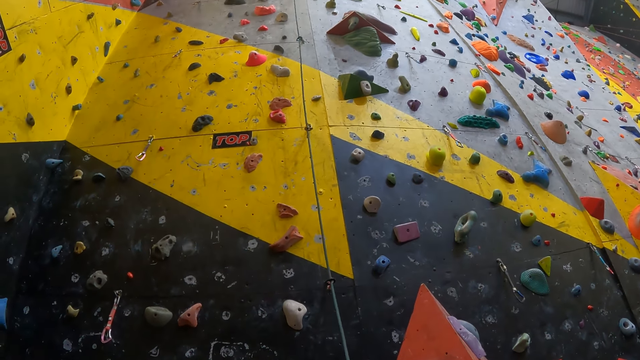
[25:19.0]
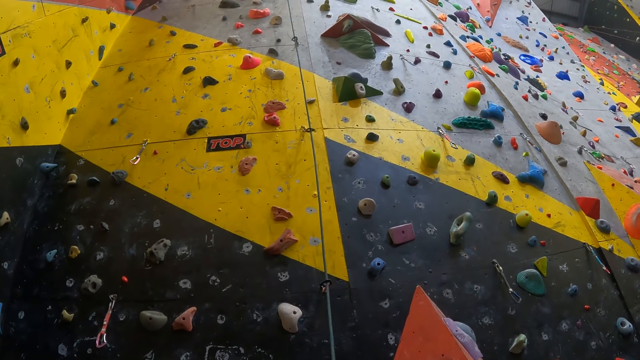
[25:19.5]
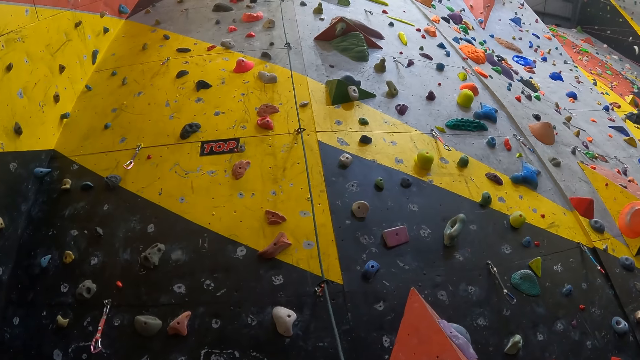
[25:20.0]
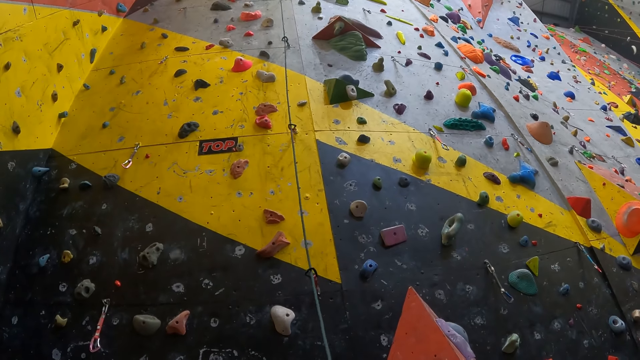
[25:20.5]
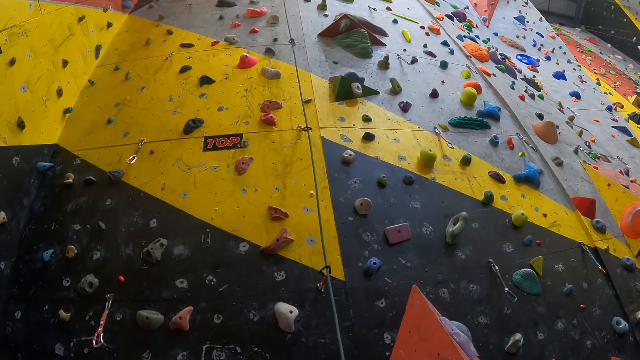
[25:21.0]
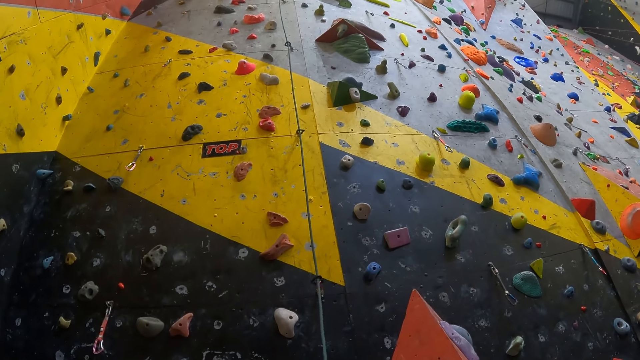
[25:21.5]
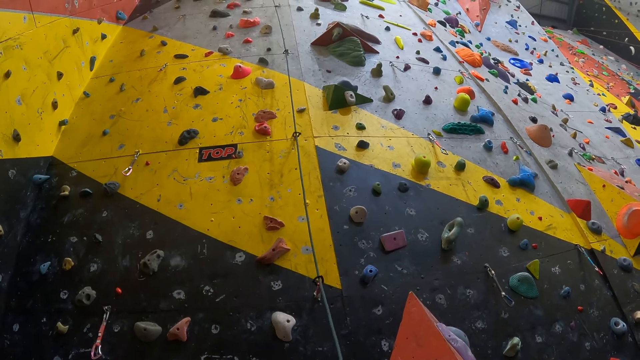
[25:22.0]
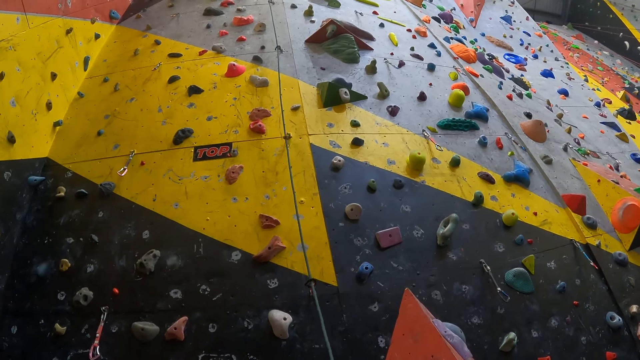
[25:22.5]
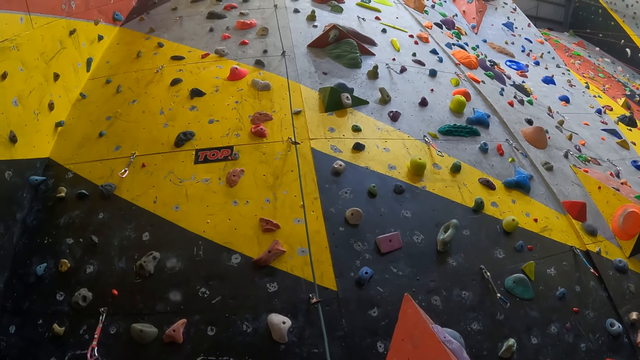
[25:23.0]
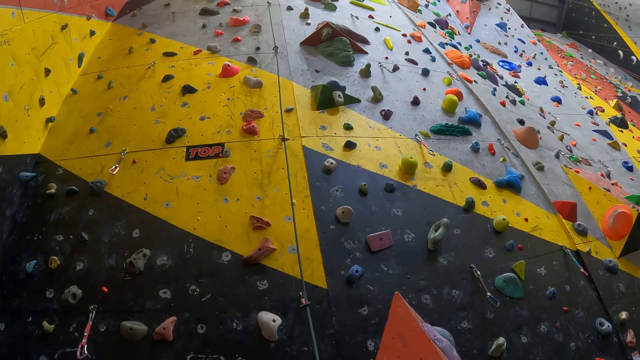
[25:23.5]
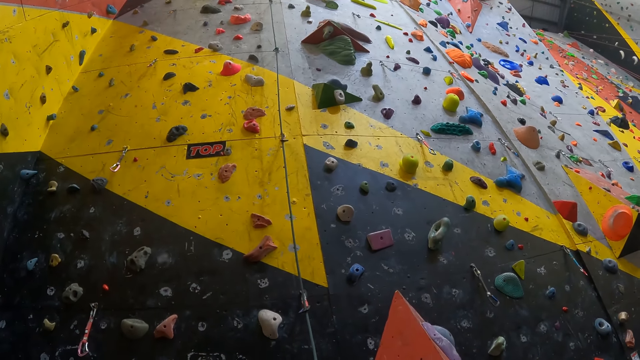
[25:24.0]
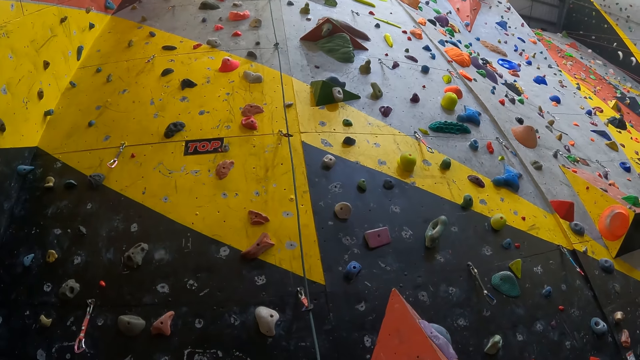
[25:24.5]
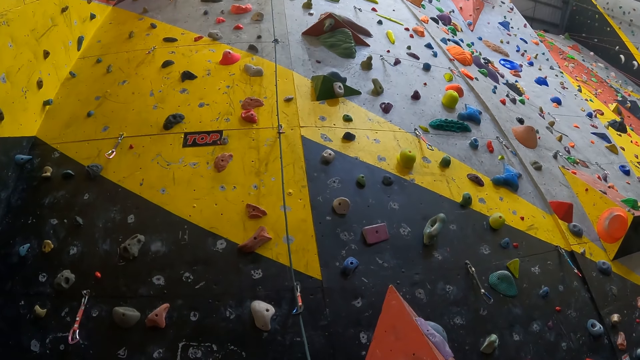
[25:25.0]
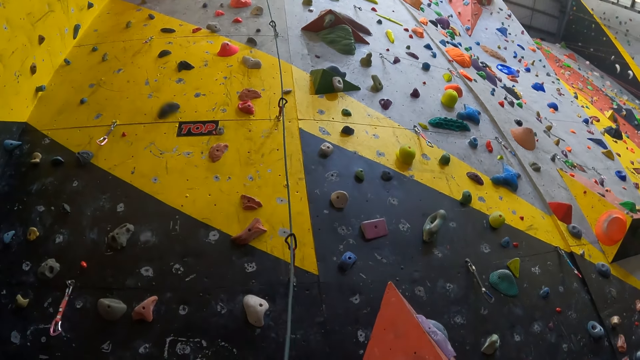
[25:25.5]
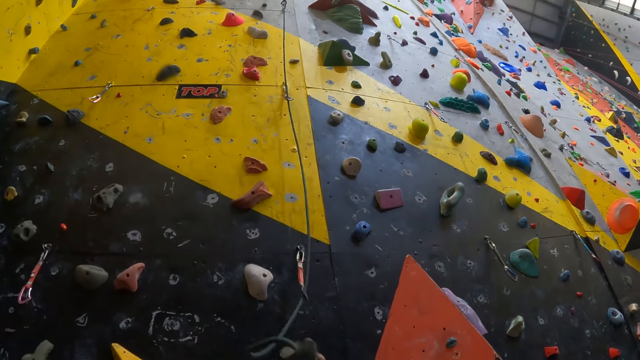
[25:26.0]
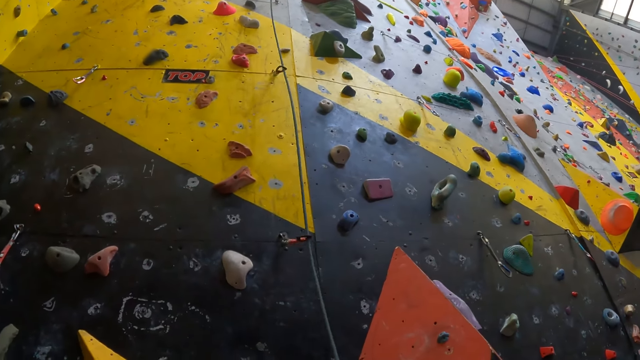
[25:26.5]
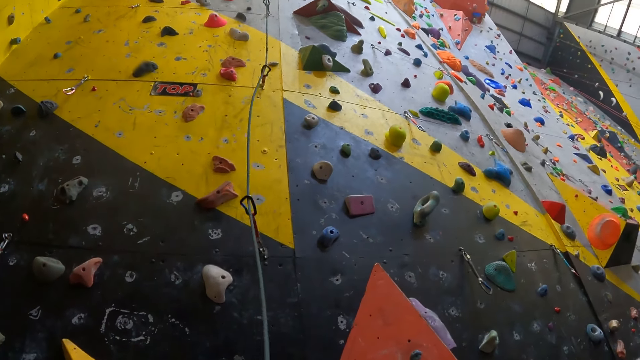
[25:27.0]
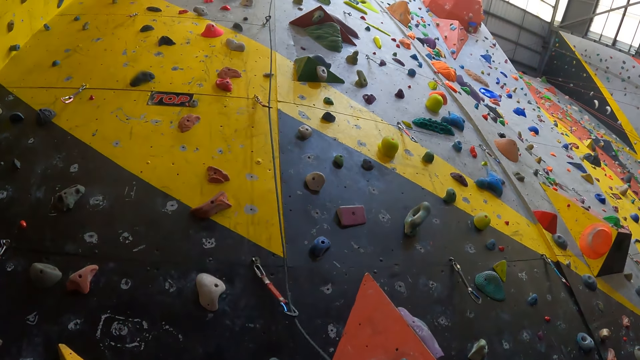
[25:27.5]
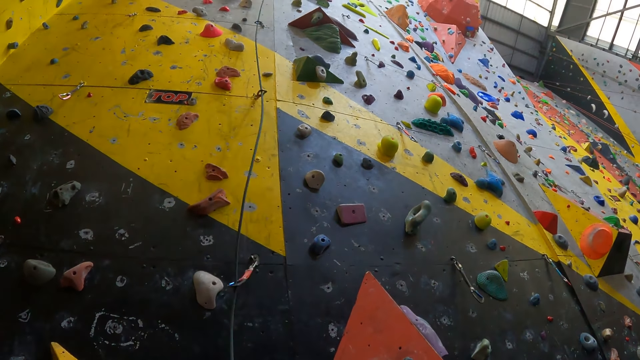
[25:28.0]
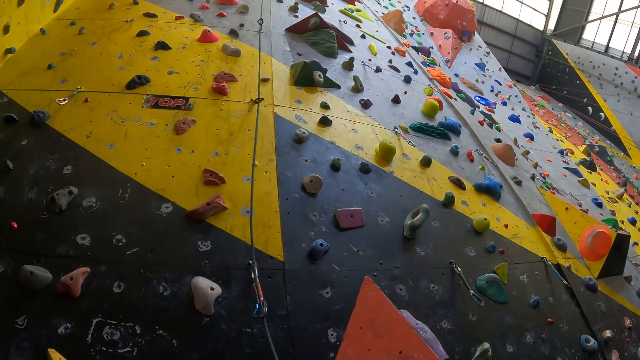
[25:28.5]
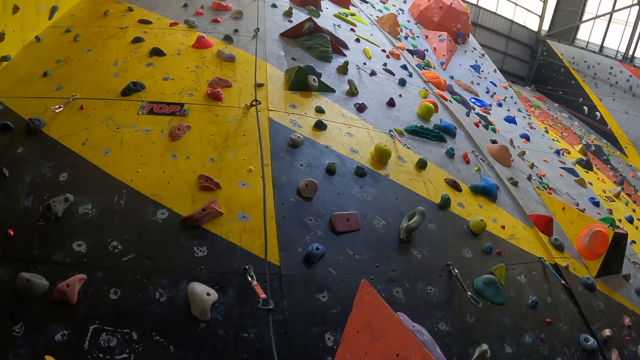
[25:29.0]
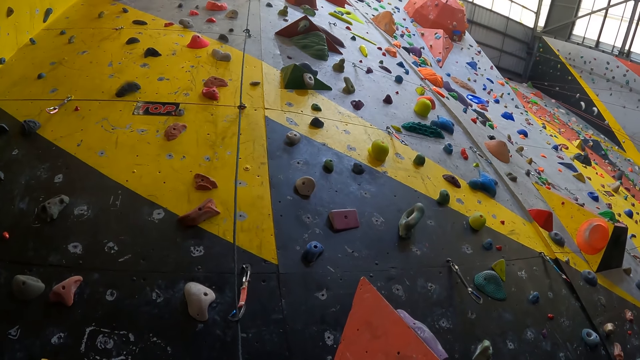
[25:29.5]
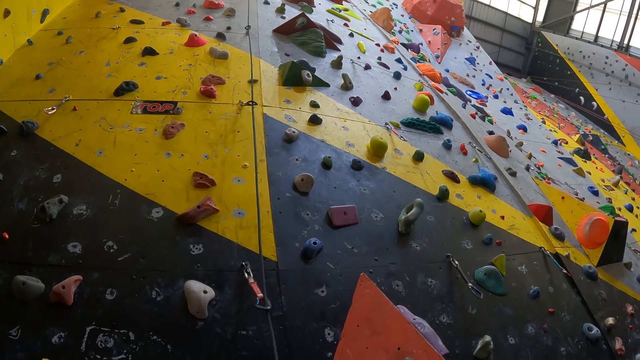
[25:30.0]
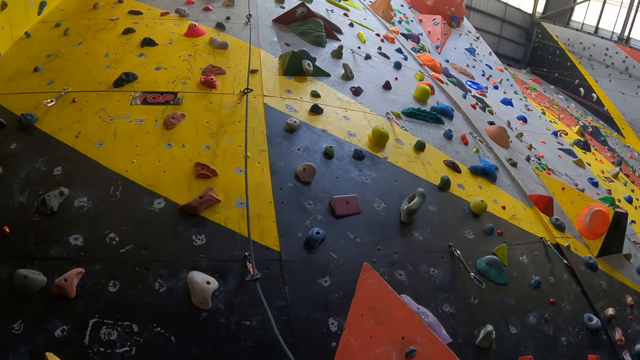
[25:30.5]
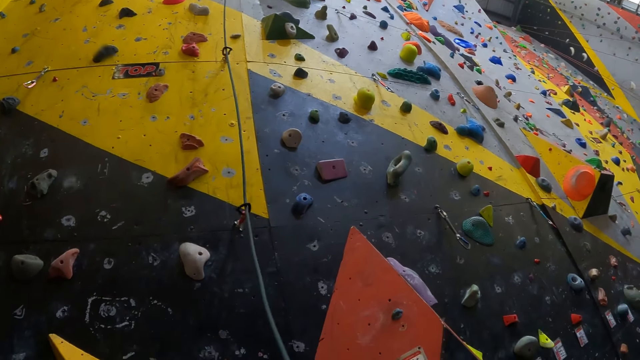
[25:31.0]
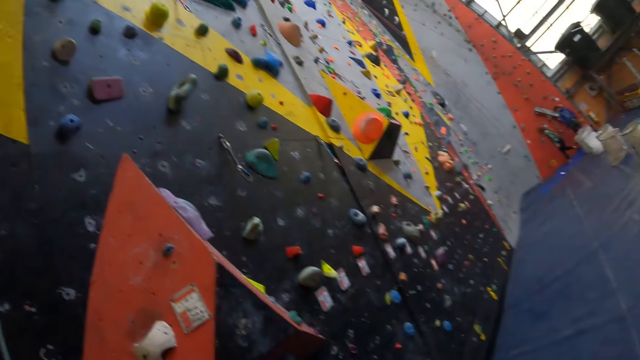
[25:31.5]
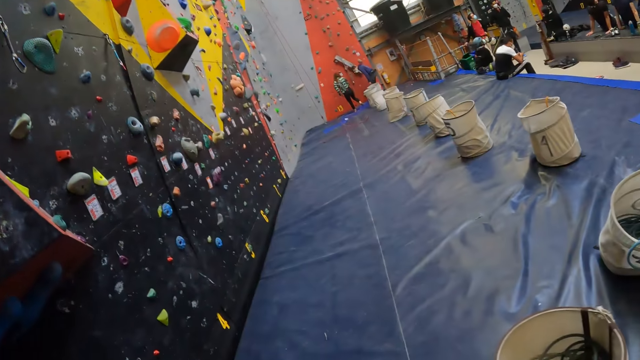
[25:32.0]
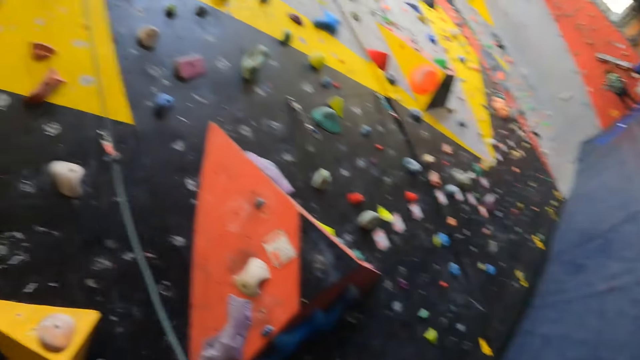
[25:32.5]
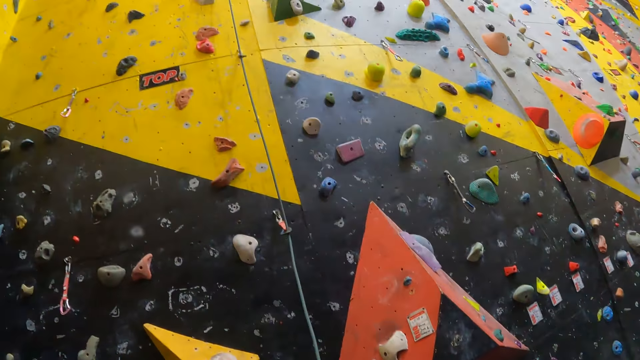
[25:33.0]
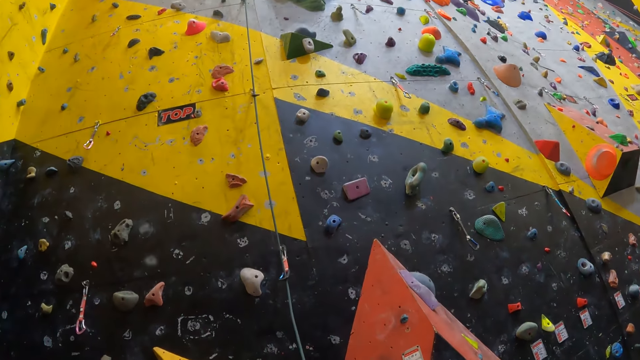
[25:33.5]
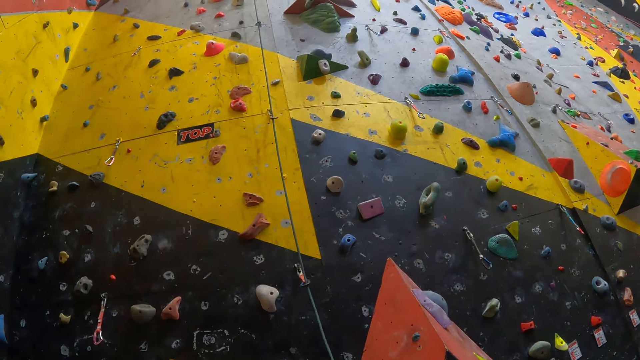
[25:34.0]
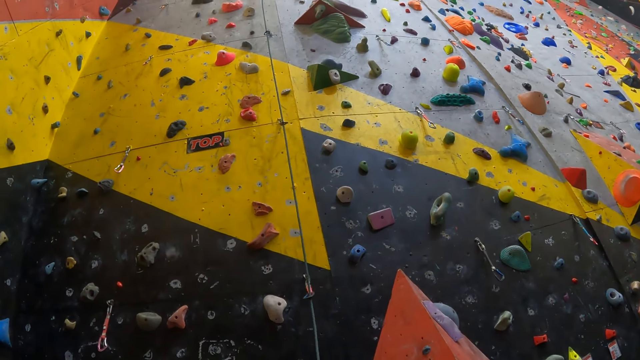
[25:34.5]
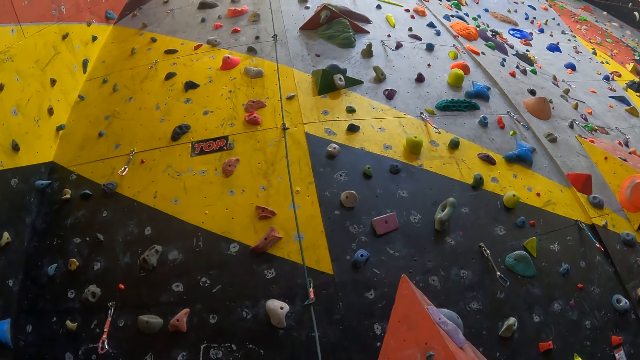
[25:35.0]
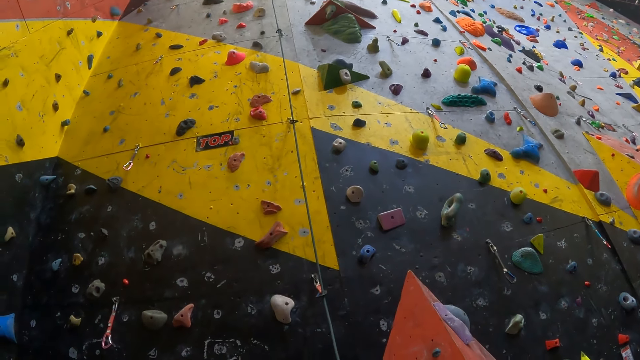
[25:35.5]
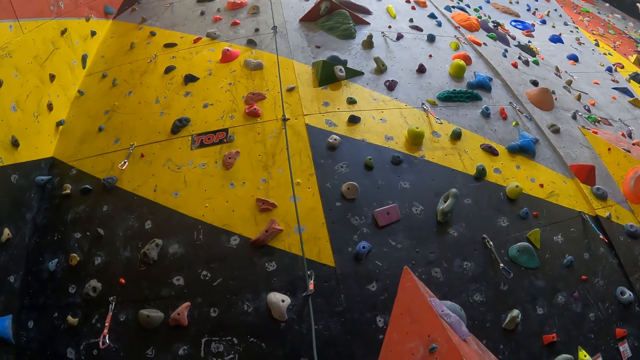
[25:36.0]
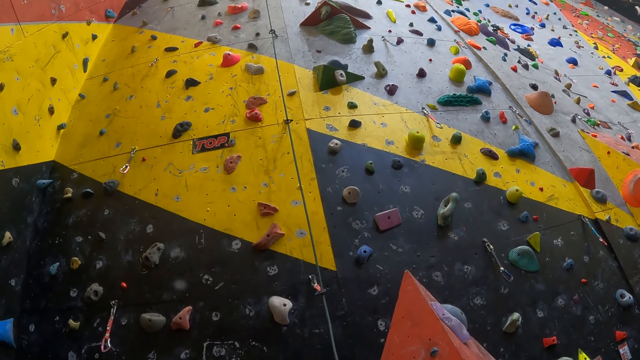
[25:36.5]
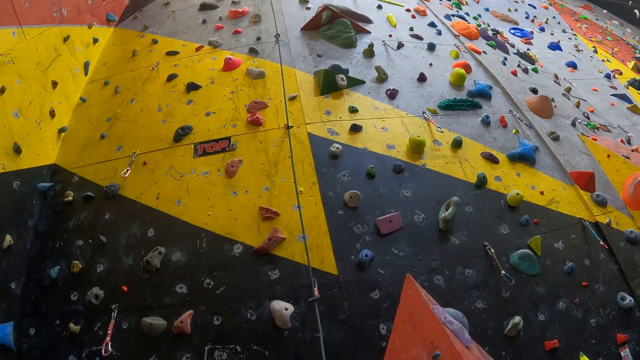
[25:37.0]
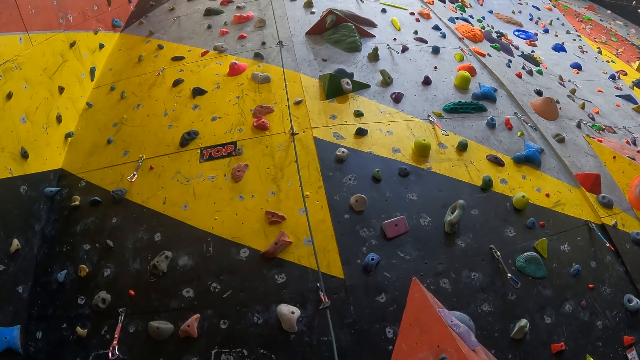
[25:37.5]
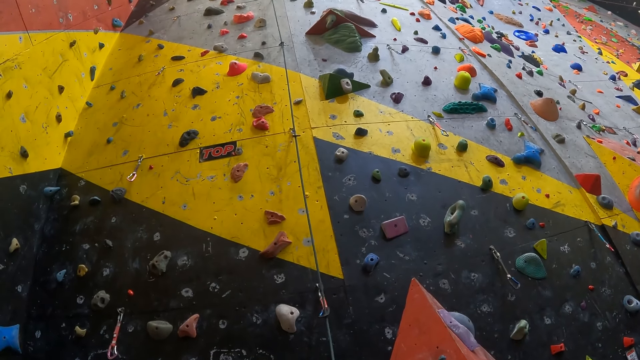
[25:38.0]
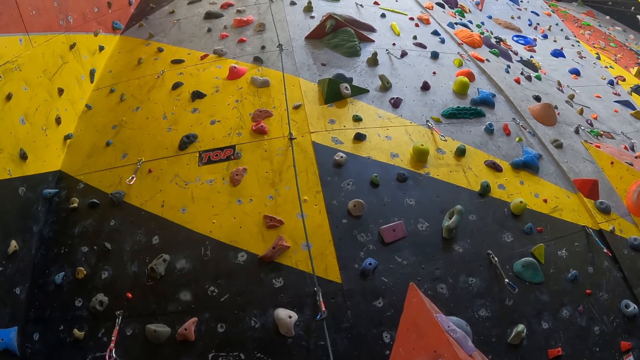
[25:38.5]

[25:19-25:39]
The camera wearer adjusts a rope. They look at the climbing wall. They look around the hall. They look at the climbing wall.
